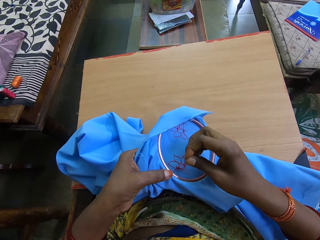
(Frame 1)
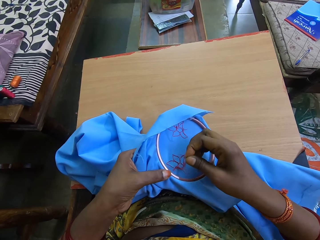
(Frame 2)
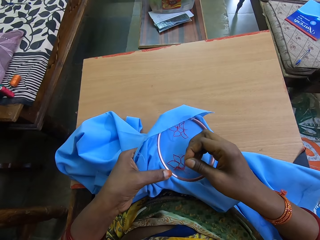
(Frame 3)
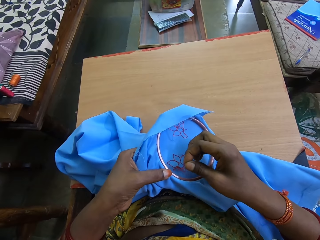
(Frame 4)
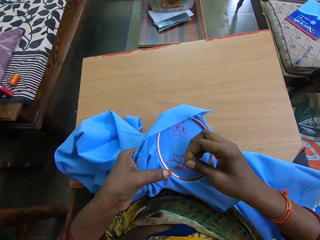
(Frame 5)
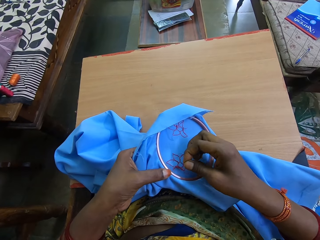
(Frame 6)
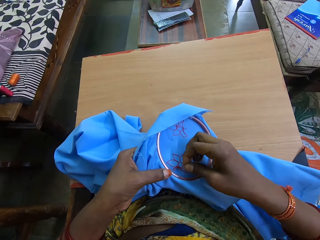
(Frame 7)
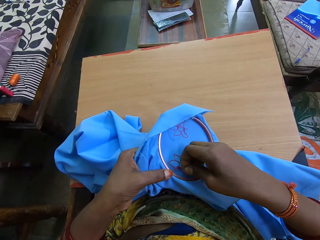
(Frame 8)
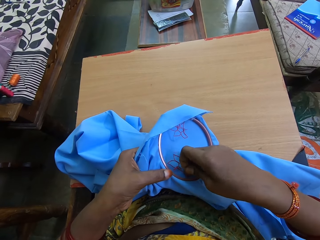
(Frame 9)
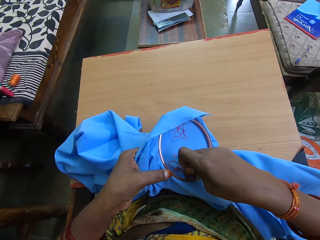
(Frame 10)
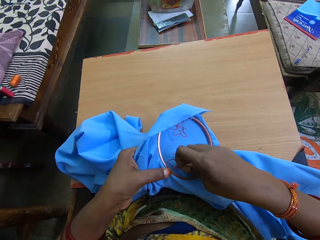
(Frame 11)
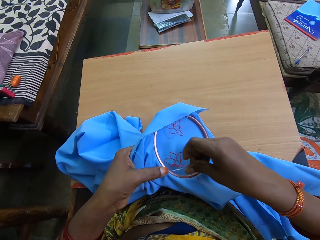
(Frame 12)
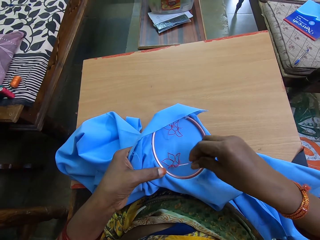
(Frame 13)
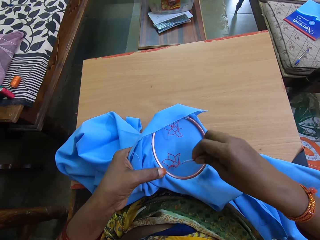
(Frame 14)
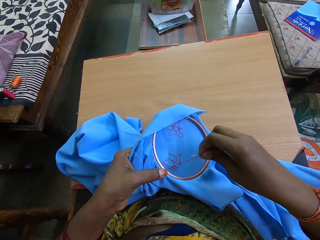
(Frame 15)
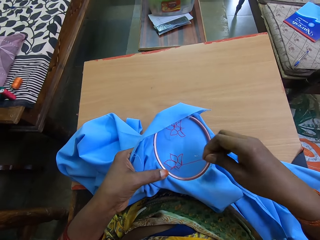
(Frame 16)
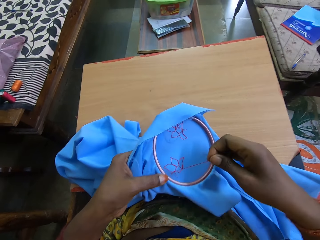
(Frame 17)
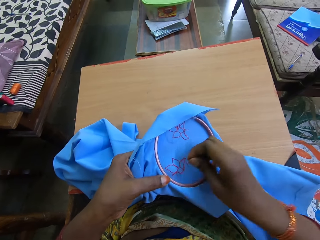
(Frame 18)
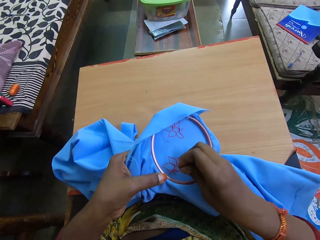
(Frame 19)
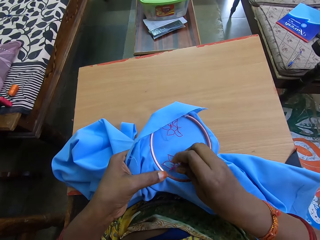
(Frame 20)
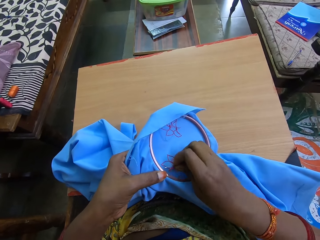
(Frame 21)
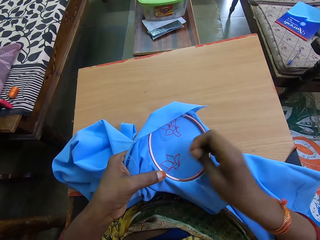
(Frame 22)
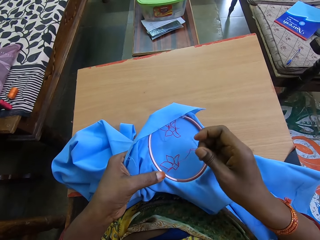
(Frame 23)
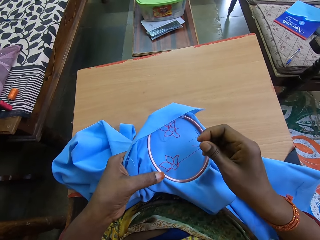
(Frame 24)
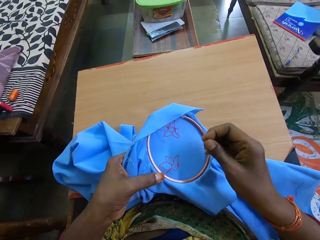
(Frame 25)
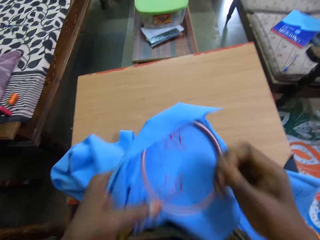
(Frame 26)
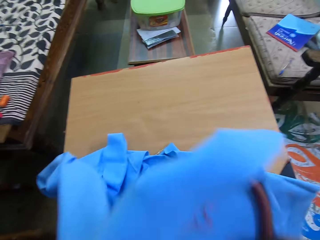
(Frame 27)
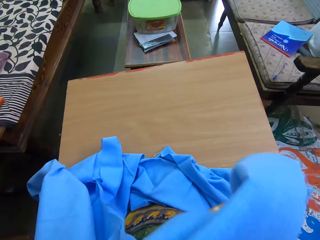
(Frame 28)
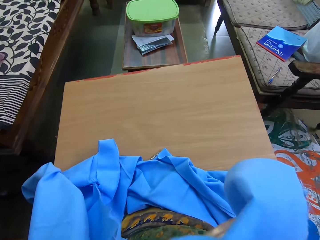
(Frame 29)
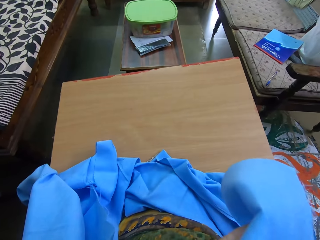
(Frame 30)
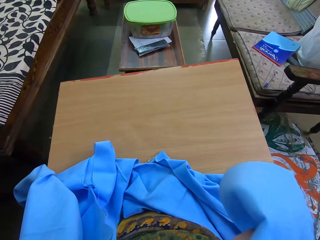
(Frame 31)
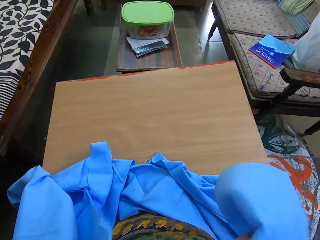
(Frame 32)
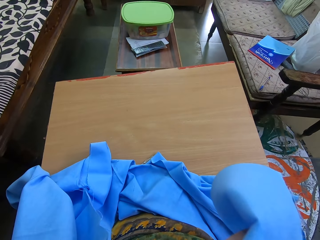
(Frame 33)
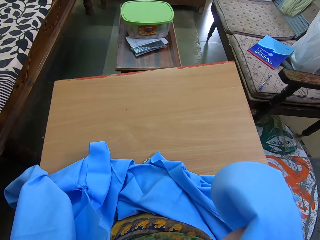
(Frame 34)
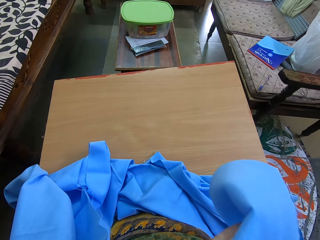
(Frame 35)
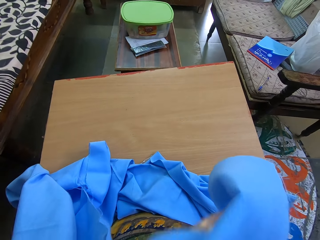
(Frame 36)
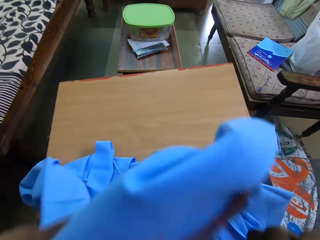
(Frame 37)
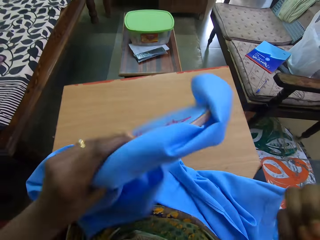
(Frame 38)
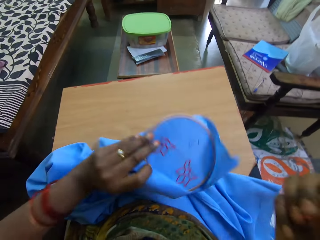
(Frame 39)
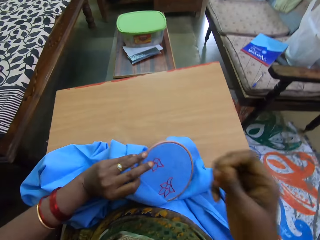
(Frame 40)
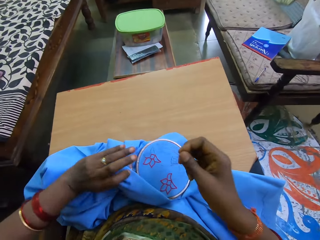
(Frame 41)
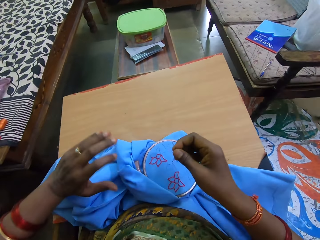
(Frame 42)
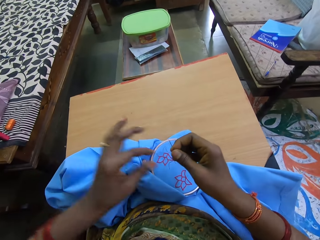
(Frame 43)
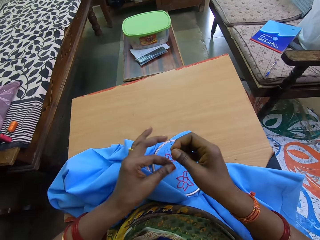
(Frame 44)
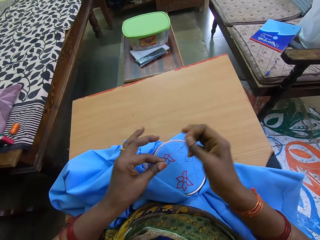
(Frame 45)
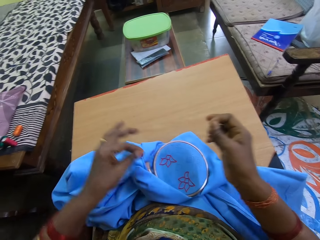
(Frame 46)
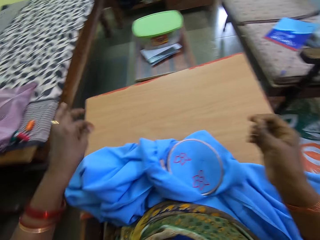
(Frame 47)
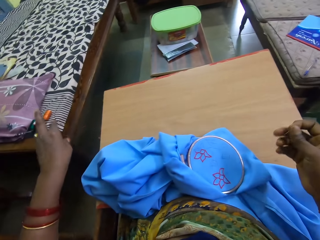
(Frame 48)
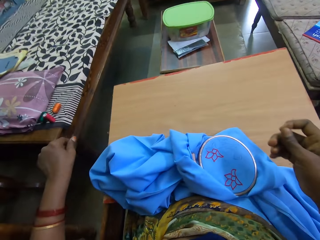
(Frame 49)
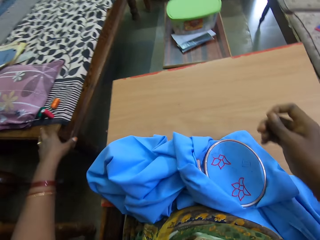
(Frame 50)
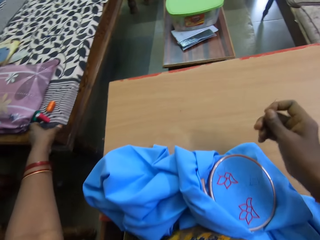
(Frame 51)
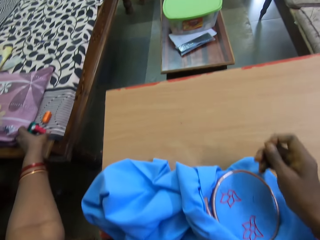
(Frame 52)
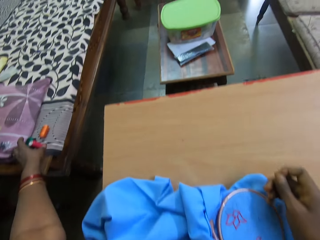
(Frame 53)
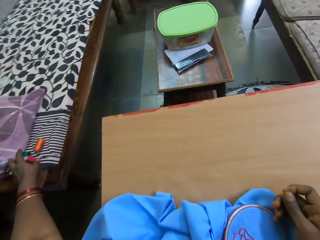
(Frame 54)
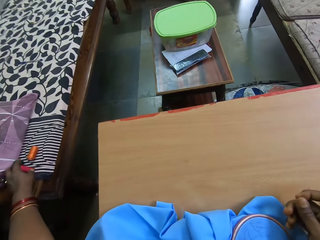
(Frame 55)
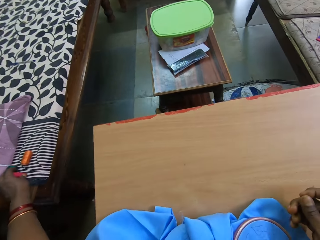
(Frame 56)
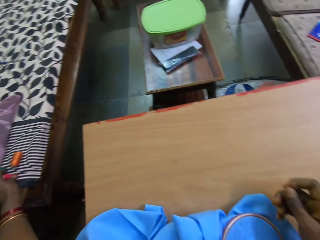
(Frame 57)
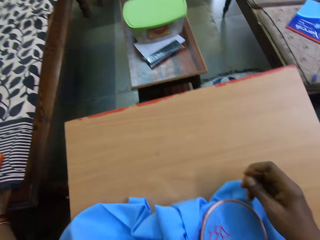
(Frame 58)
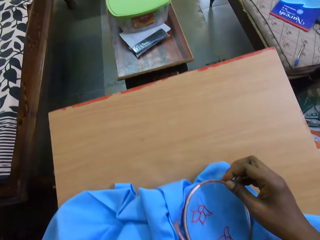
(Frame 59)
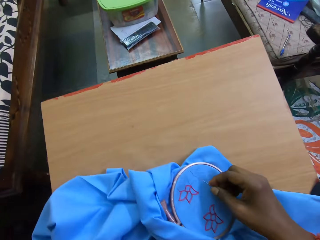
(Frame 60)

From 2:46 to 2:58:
The camera wearer pulls a needle in the cloth. She straightens a thread. She cuts the thread with the teeth. She places the fabric in the embroidery hoop on her lap with her left hand. She puts a cloth on the table. She touches the needle and thread with both hands. She removes a thread in the needle. She picks up a thread roll from a bed with her left hand.

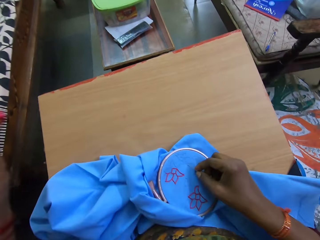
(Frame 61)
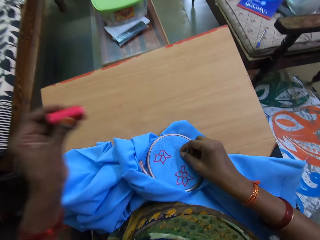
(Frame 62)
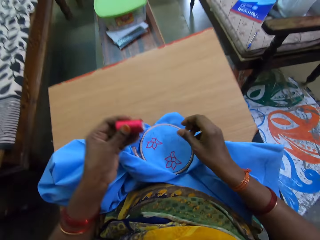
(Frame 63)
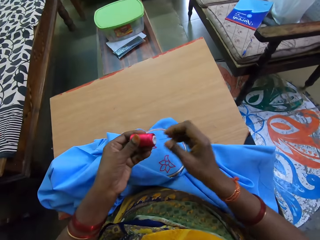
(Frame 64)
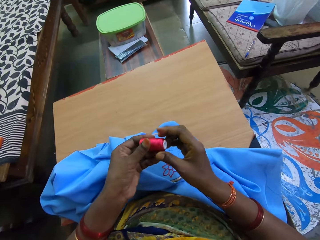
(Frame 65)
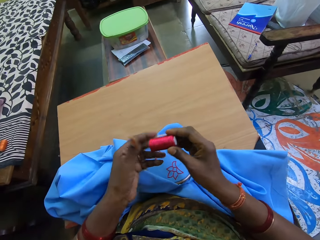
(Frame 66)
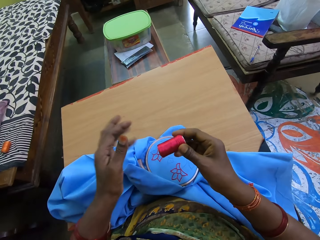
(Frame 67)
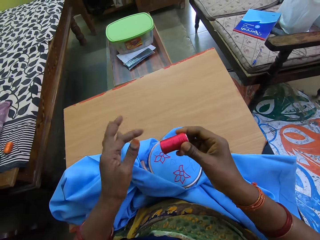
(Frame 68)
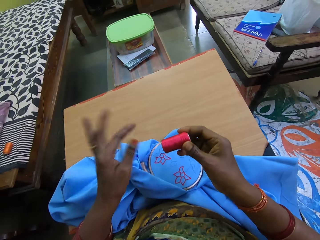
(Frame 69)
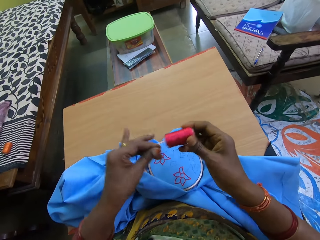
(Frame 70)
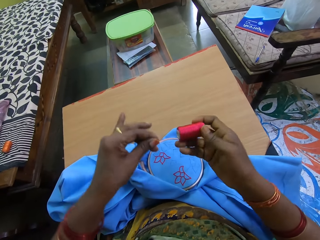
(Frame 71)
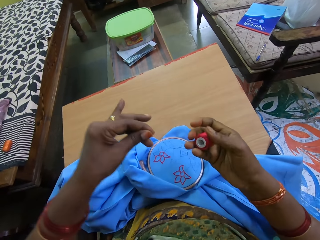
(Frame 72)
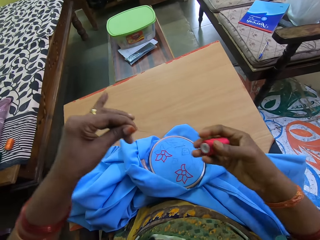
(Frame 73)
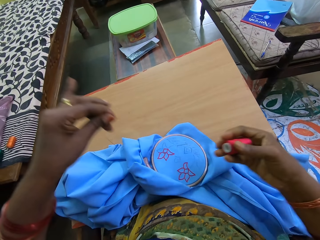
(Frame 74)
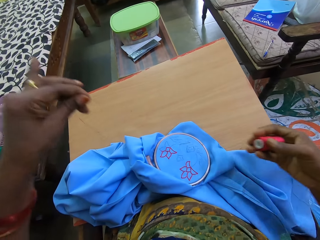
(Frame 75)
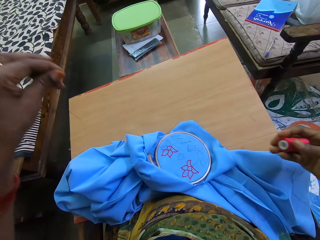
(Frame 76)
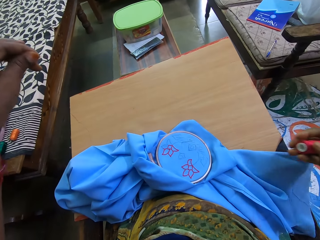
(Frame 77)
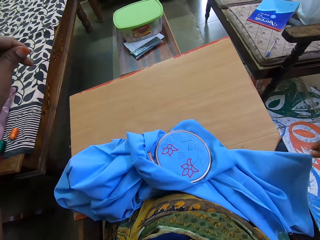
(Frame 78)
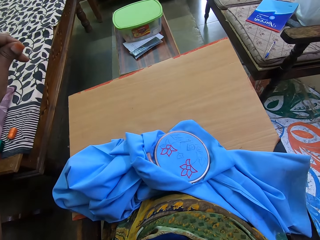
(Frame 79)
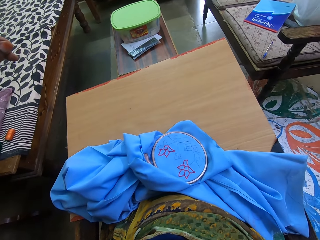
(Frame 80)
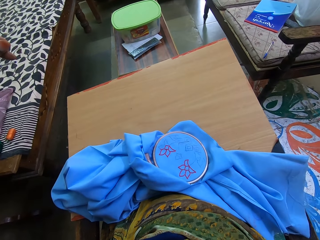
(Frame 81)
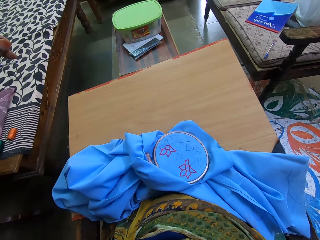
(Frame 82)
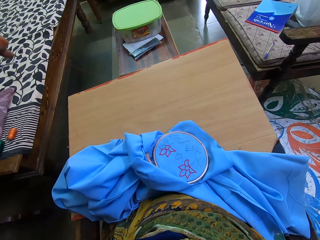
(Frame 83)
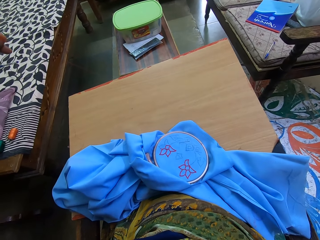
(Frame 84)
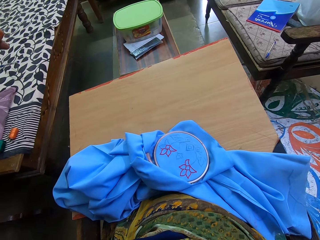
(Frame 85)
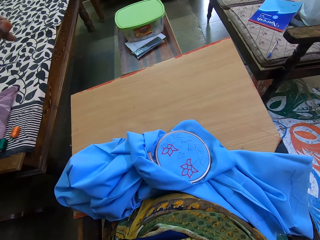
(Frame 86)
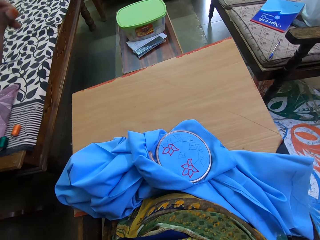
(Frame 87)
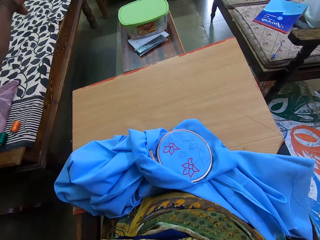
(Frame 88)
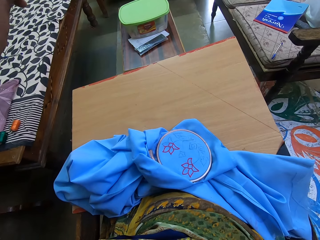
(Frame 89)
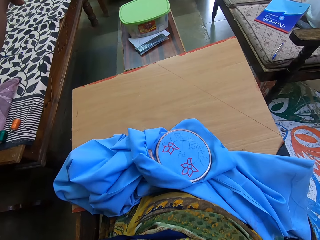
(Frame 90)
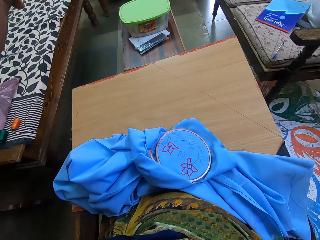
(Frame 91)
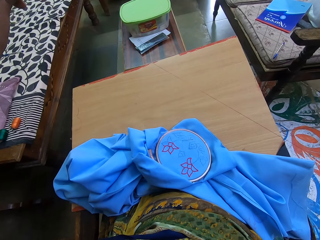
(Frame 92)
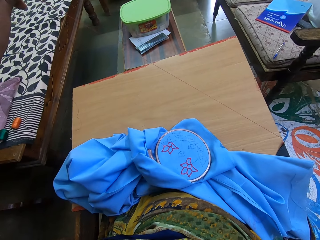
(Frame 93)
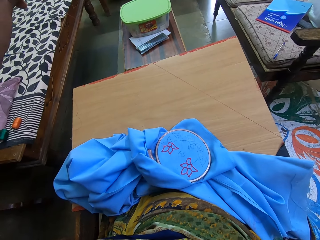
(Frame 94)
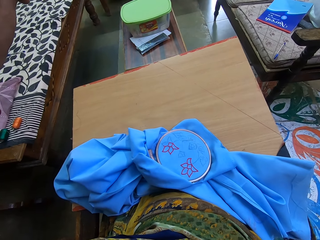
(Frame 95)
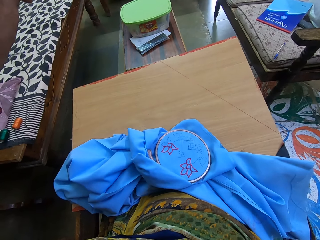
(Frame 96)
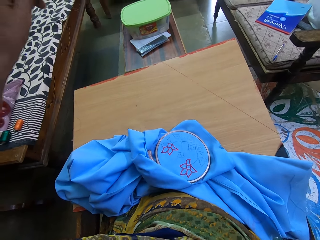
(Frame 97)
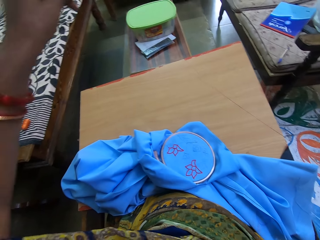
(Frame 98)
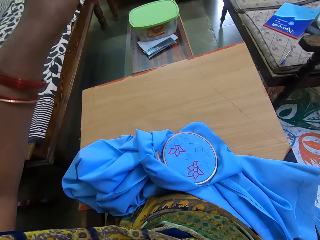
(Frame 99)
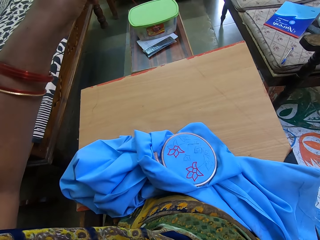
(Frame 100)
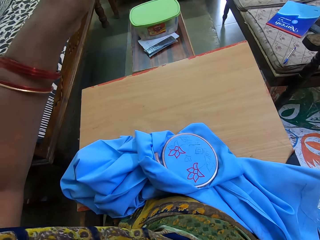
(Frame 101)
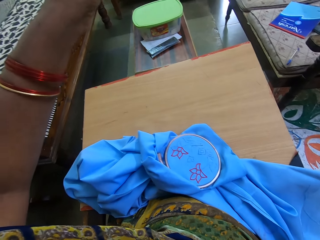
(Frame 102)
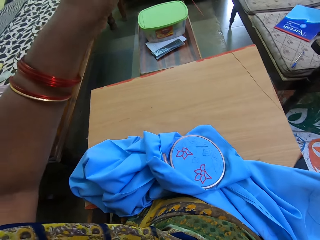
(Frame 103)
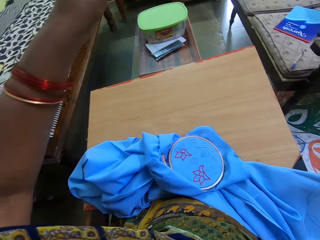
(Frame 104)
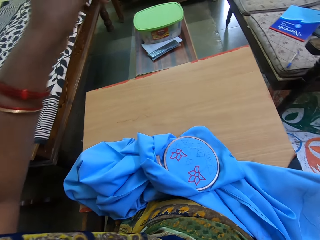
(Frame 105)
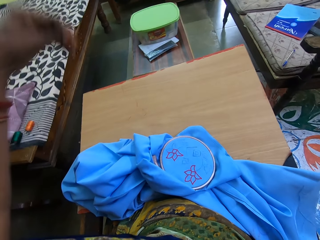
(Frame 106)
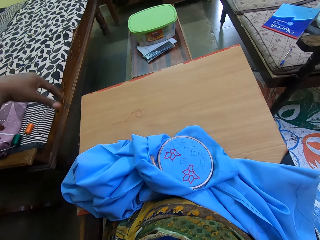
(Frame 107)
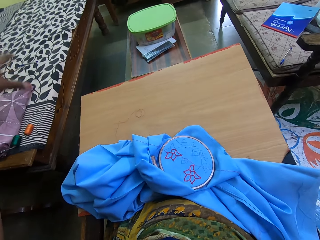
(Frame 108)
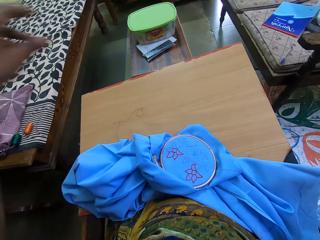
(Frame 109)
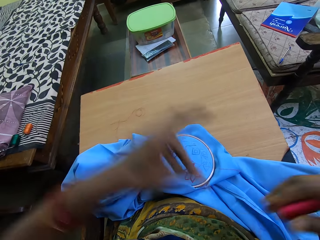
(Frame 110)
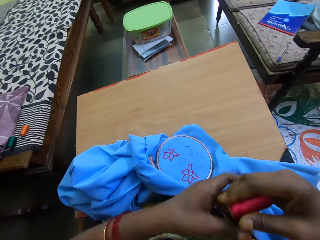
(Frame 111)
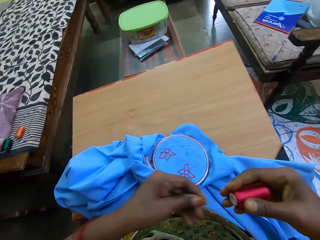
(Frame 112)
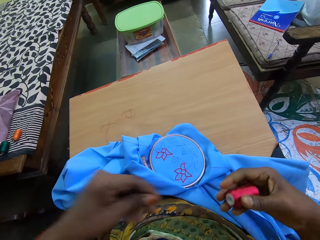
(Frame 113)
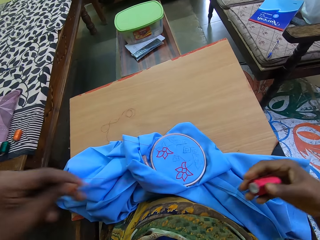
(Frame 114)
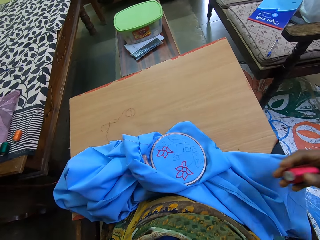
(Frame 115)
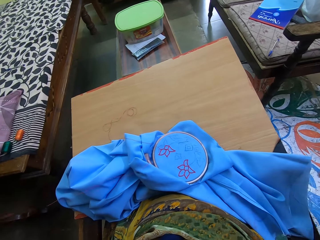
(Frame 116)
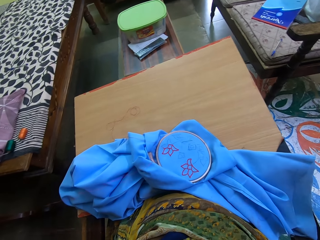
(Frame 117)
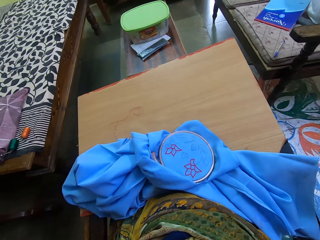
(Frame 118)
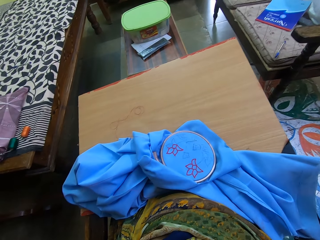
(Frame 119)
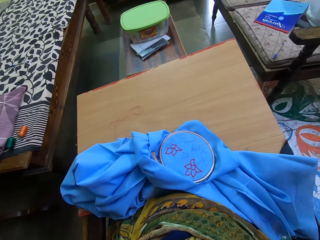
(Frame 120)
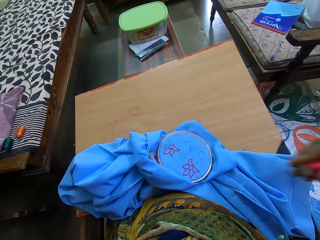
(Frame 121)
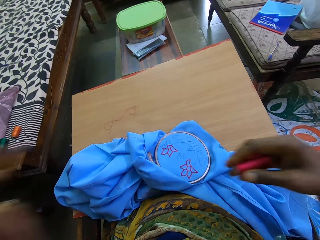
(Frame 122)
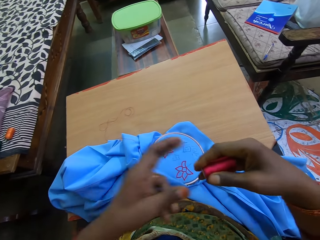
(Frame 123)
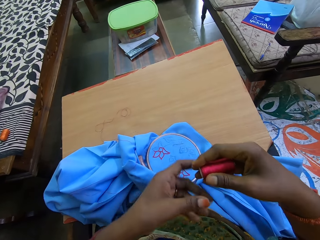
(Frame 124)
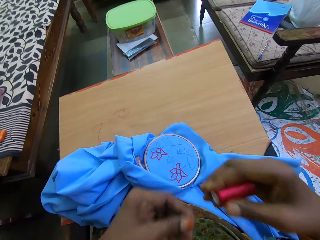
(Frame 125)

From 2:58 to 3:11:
The camera wearer drops the needle on the fabric in the embroidery hoop with her right hand. She unrolls the thread roll with both hands. She removes a thread on the roll. She converses with a woman. She removes a thread on the roll.
